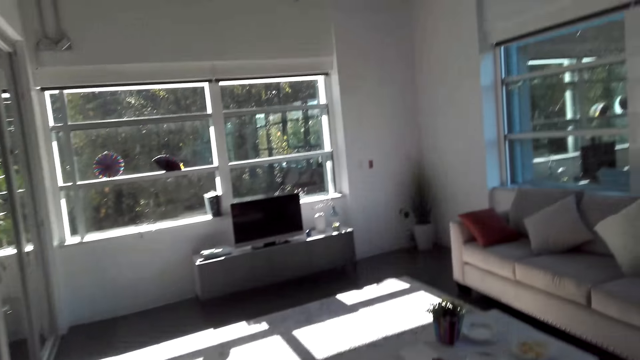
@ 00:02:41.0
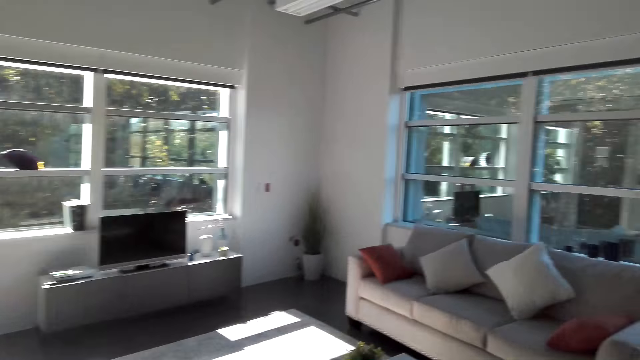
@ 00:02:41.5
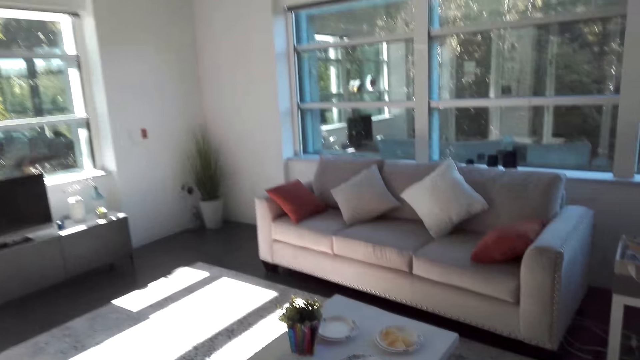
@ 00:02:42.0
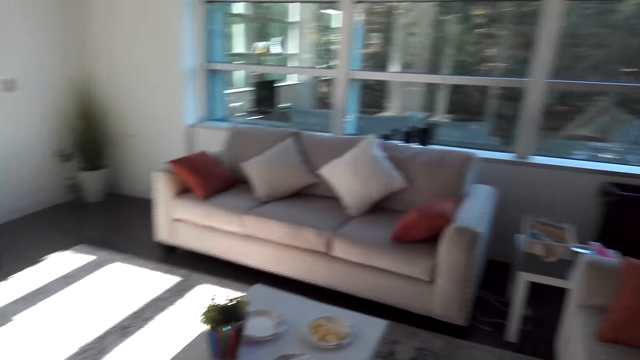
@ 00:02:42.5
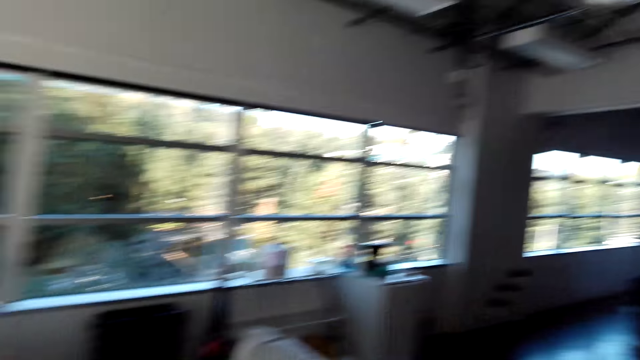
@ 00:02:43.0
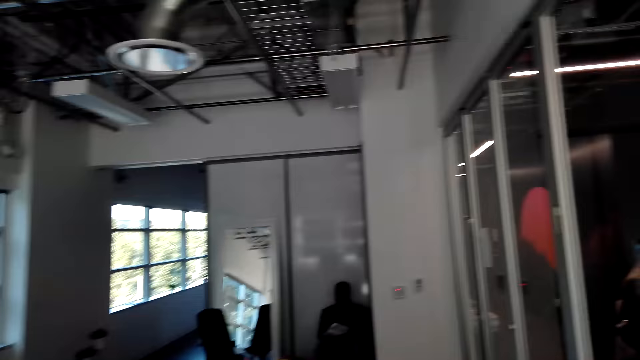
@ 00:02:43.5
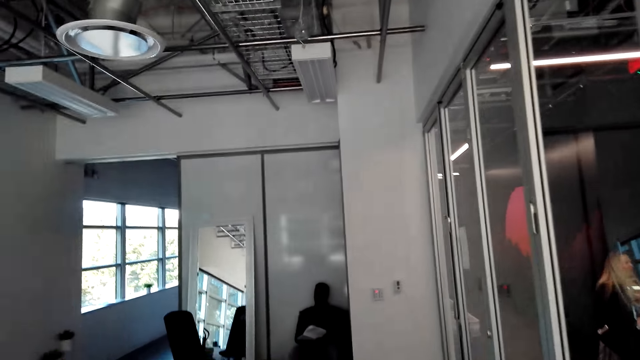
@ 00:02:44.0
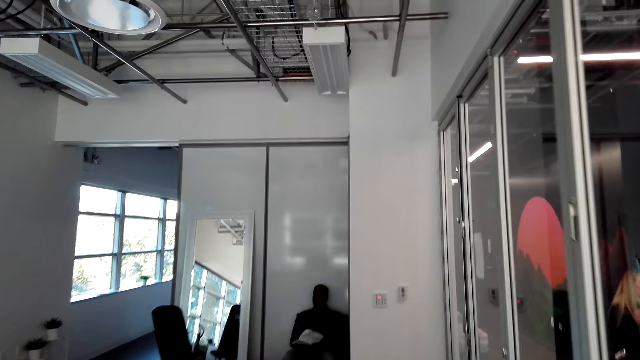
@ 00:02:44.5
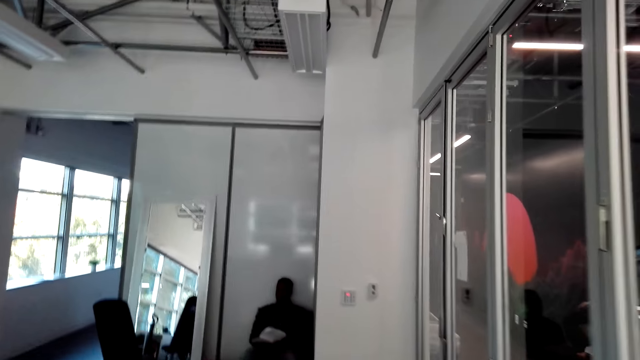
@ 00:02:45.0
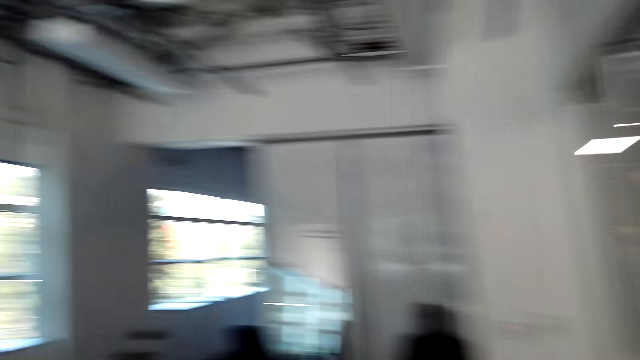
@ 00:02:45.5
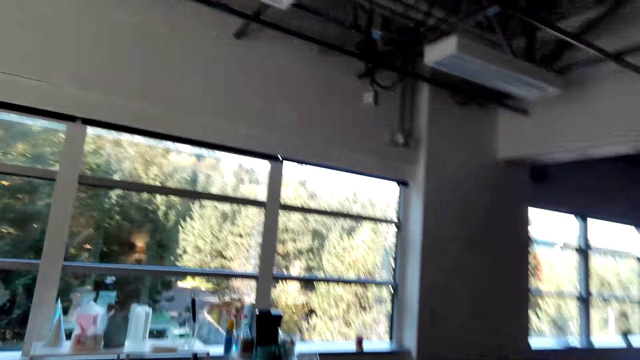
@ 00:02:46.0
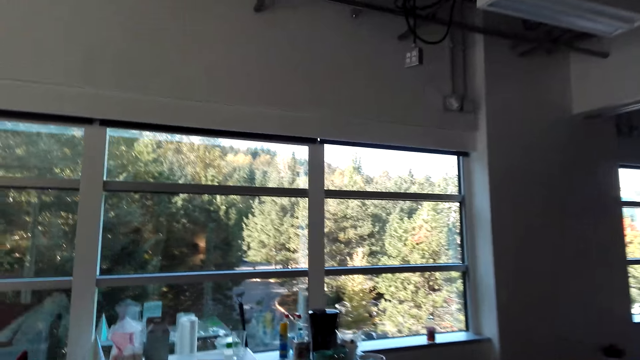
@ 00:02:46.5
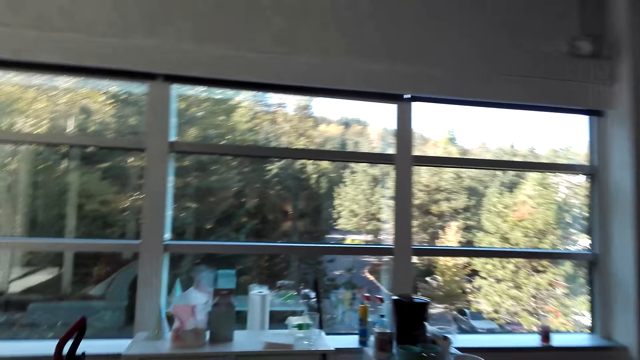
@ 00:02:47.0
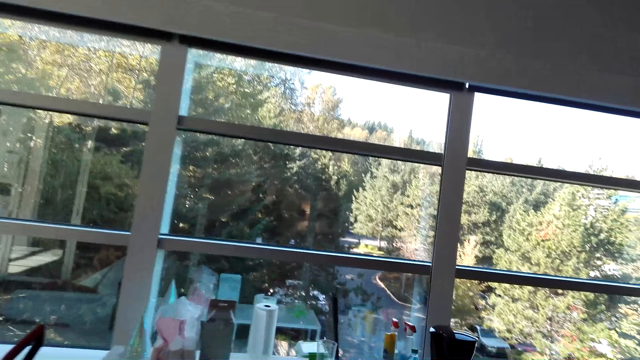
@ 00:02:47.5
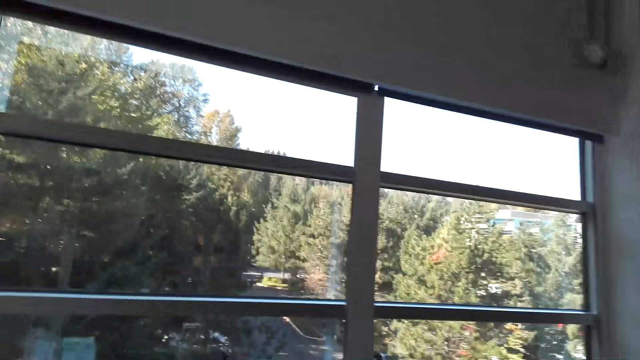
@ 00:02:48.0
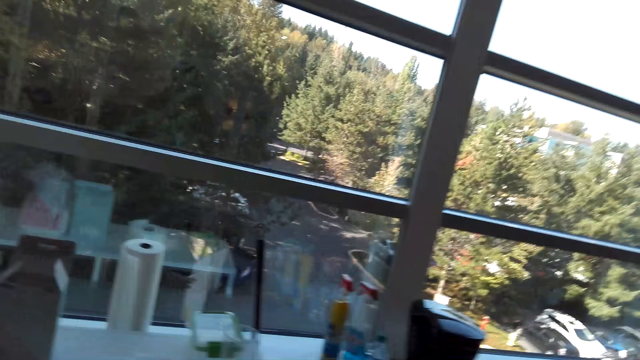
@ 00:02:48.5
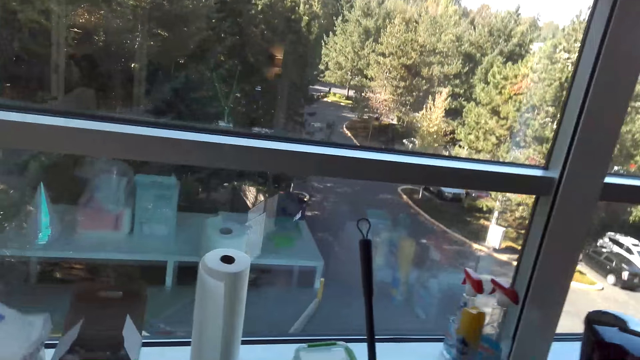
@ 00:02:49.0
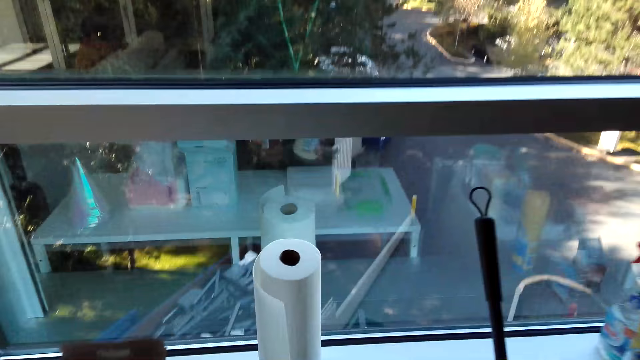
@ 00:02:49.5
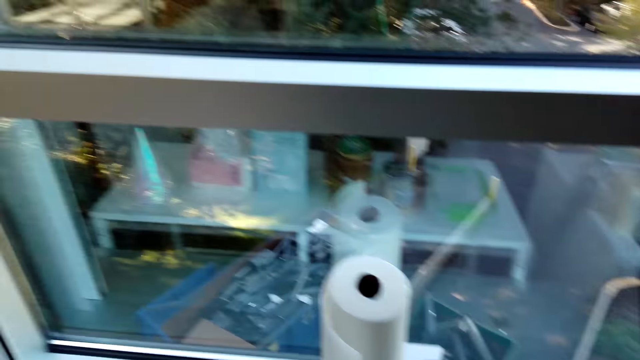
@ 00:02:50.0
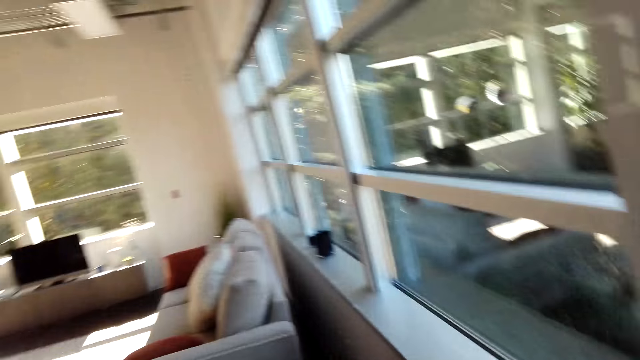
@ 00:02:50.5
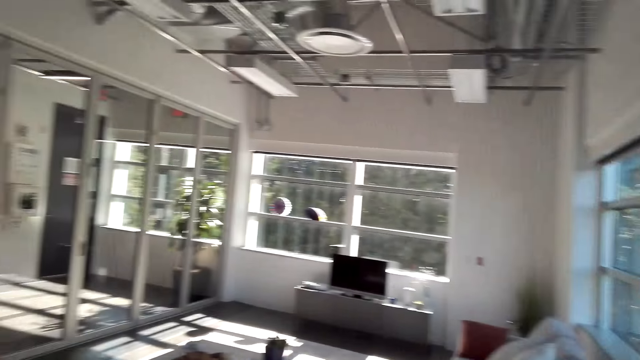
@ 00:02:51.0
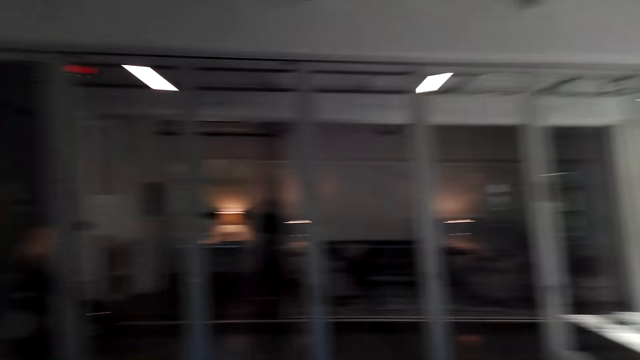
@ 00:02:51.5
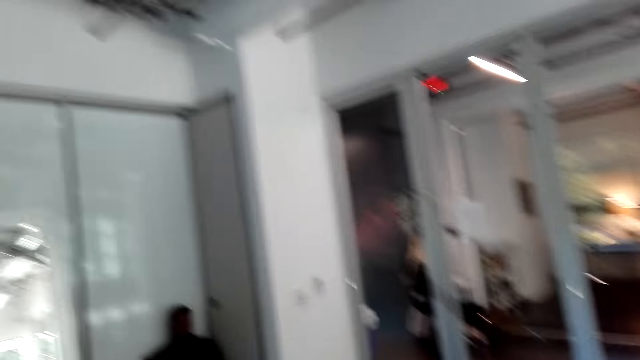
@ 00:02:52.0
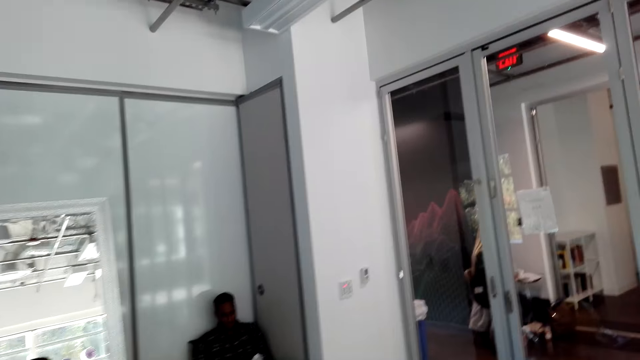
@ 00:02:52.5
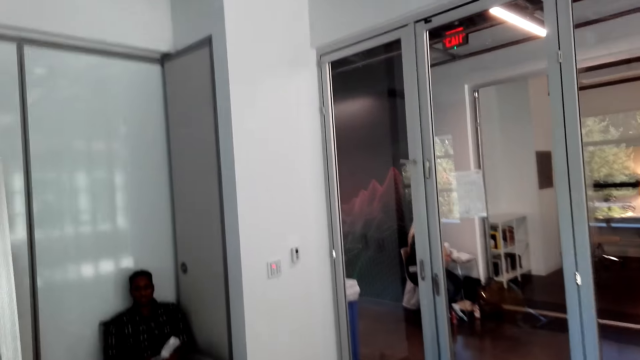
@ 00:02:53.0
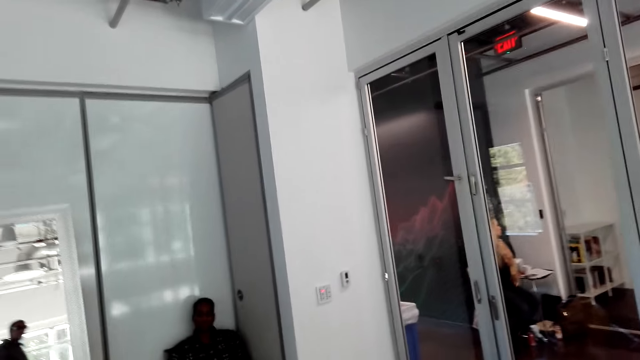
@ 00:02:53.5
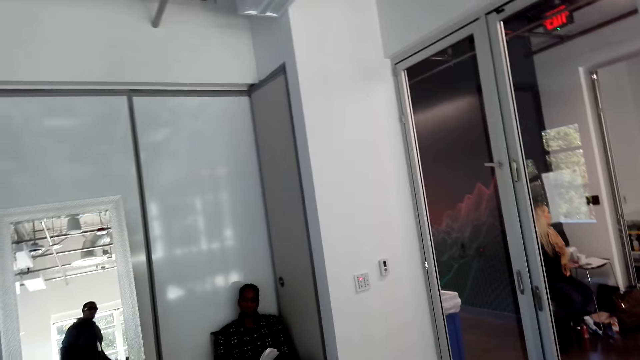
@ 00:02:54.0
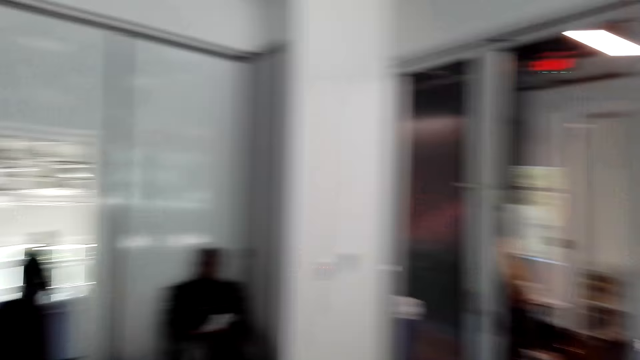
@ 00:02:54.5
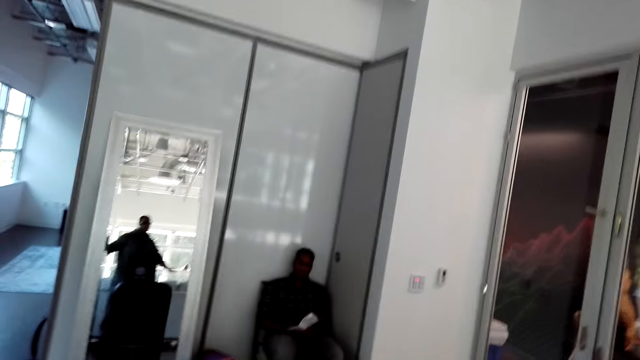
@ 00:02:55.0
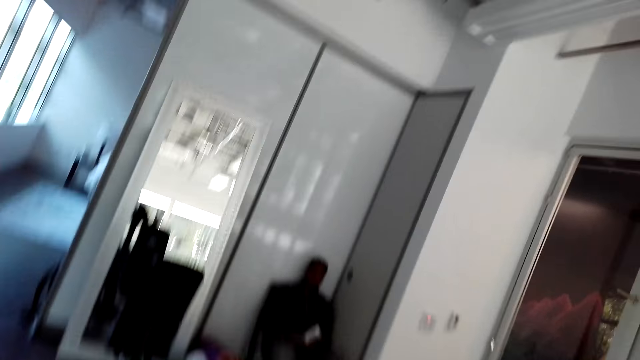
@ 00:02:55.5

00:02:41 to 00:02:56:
The camera wearer looks at someone. They walk forward. They place something on the table. They look around the room. They look at the person. They move around the house.

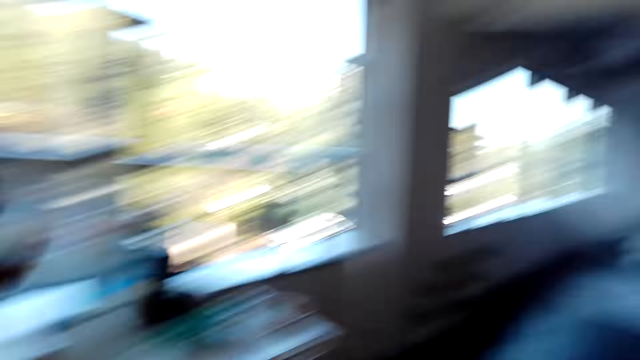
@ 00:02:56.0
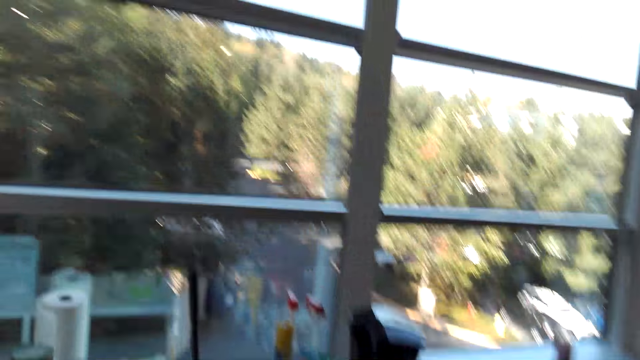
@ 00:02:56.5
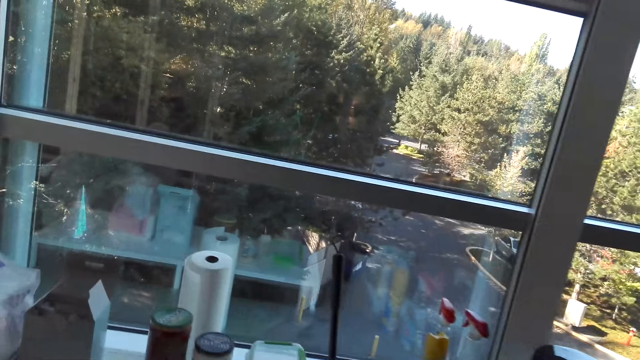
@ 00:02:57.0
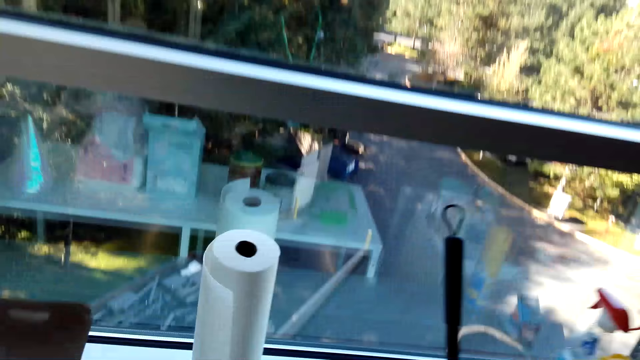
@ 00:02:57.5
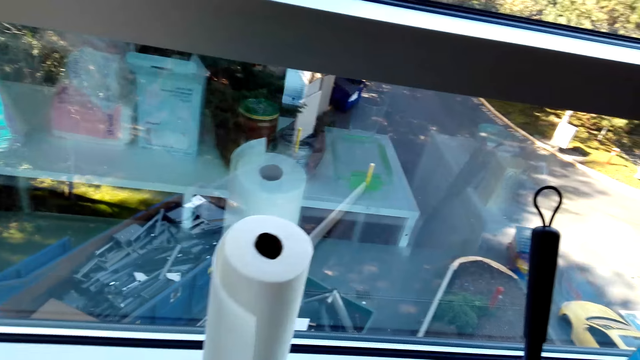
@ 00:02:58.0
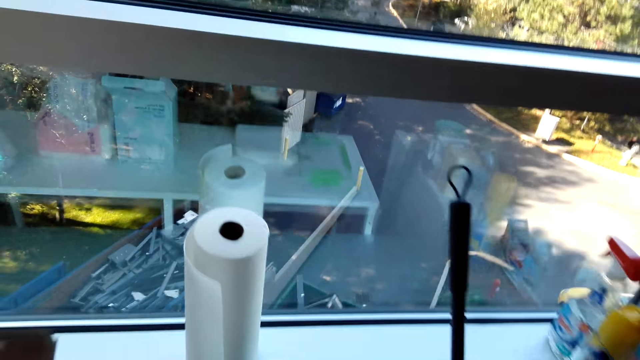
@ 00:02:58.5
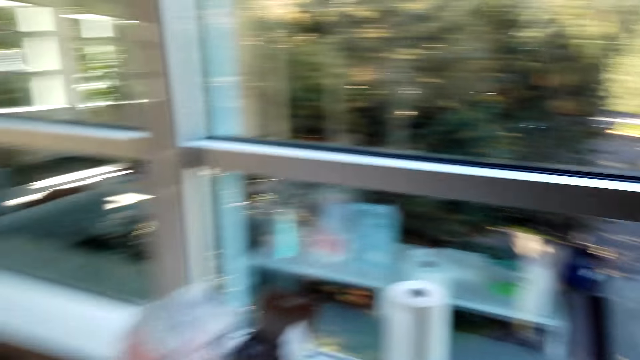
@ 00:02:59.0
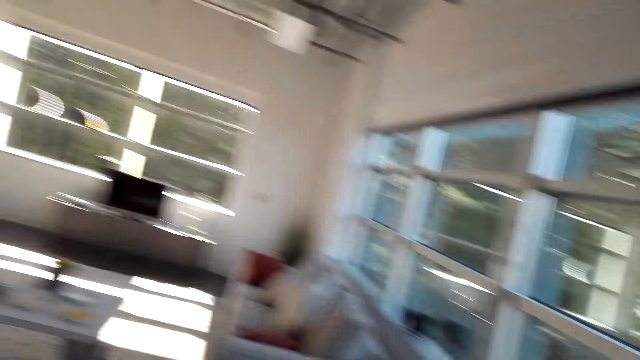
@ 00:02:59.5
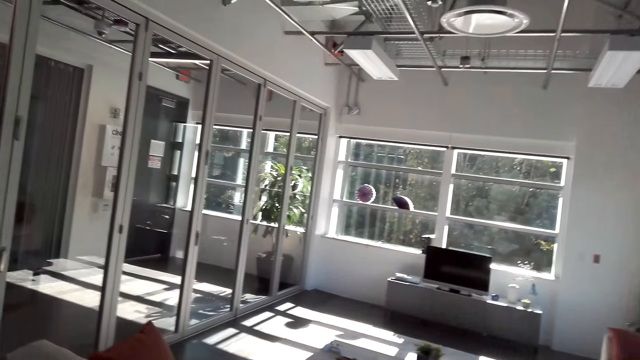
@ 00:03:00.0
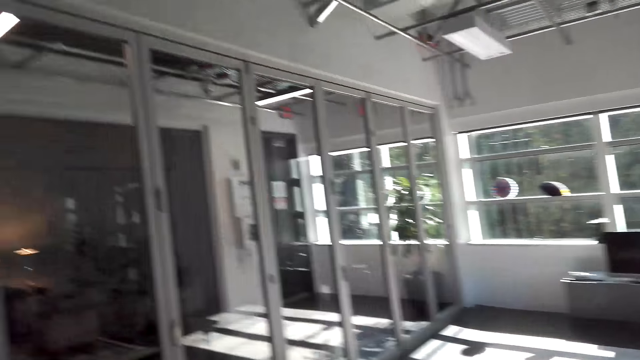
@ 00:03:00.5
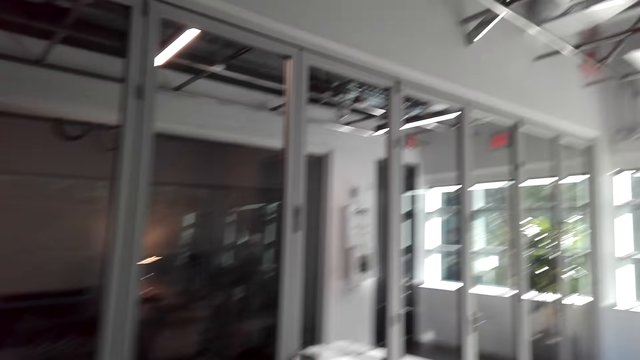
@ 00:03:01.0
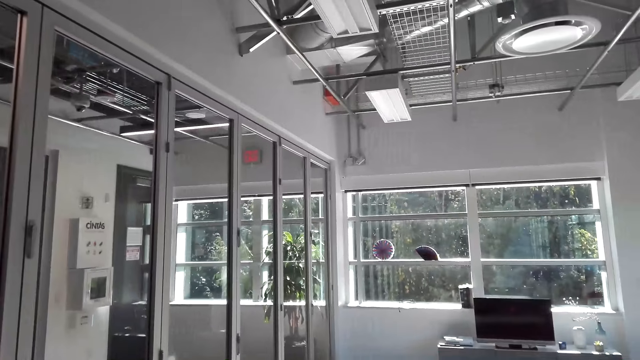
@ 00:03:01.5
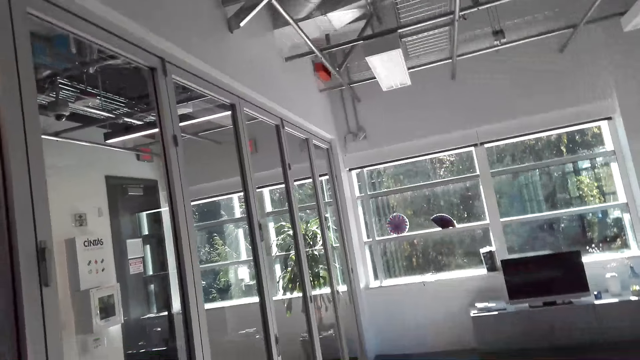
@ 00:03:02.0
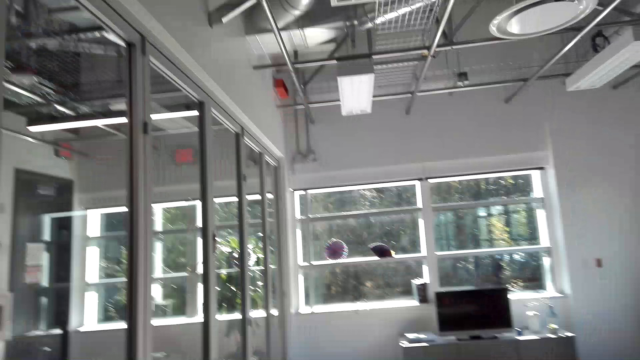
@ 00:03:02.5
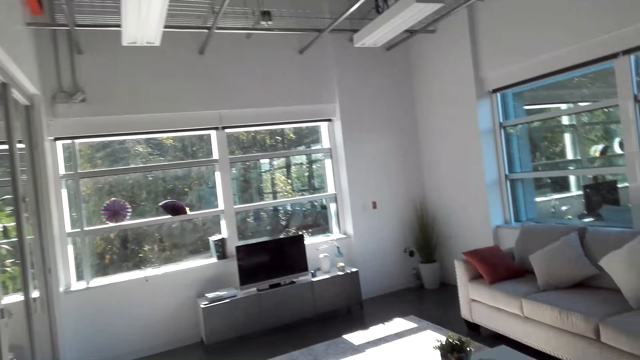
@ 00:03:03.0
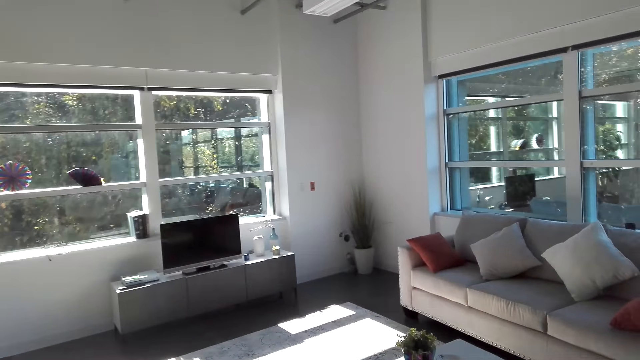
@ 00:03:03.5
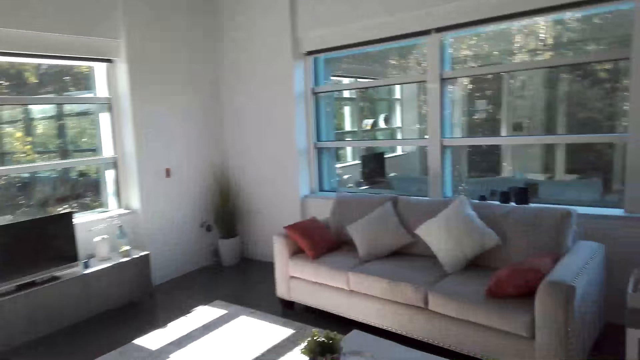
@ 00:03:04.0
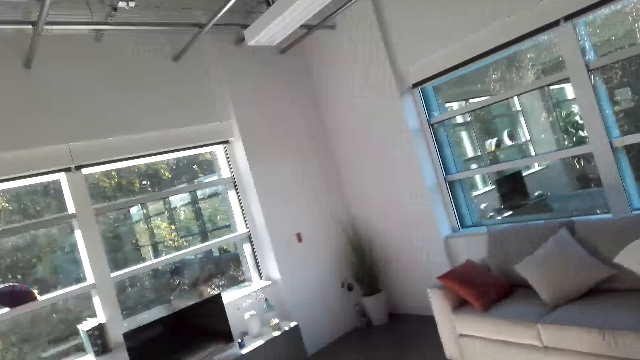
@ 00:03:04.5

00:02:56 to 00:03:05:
The camera wearer picks up something from the table. They move around the house. They walk forward.
